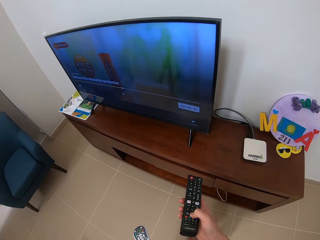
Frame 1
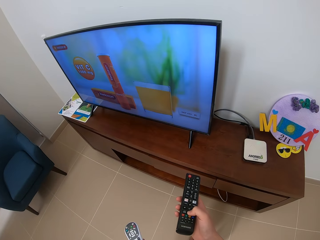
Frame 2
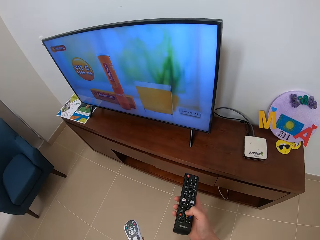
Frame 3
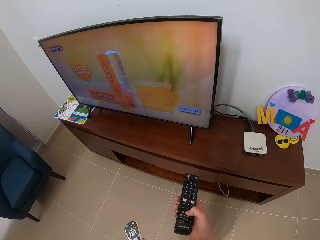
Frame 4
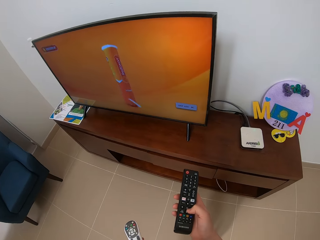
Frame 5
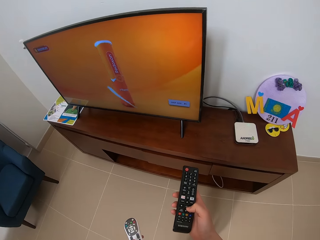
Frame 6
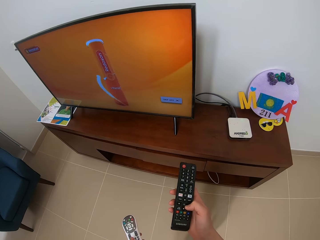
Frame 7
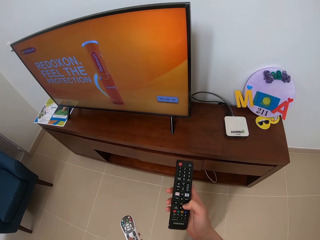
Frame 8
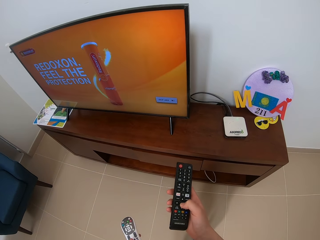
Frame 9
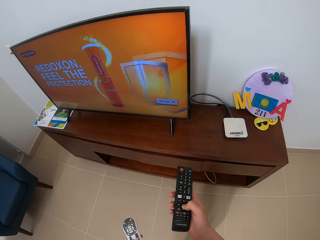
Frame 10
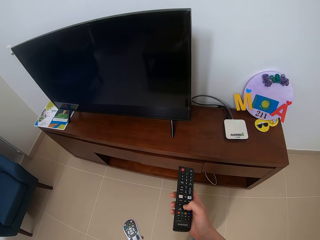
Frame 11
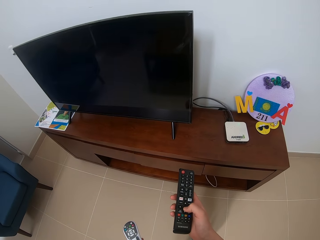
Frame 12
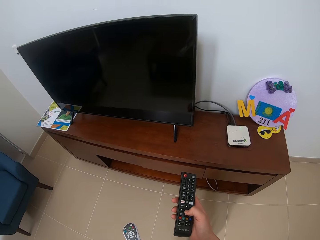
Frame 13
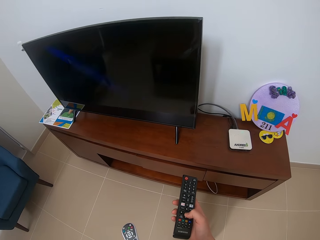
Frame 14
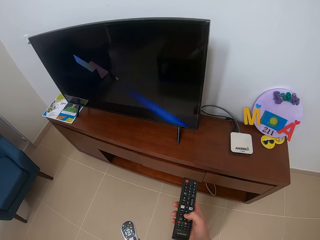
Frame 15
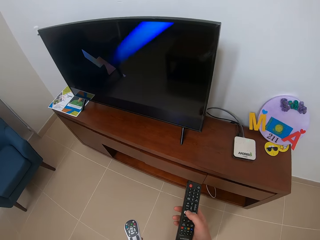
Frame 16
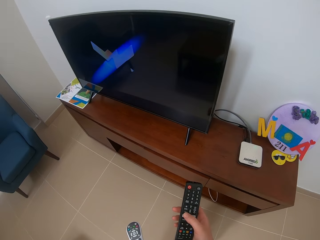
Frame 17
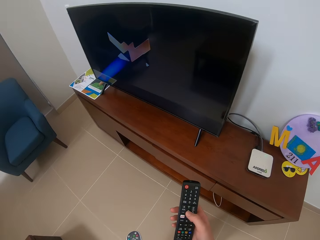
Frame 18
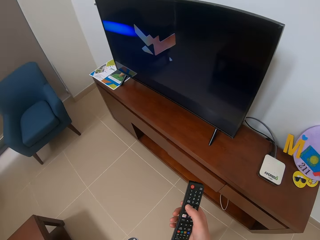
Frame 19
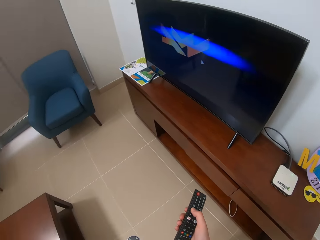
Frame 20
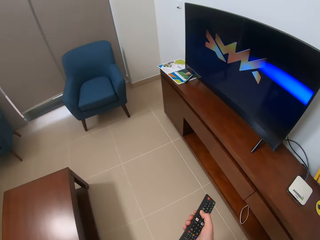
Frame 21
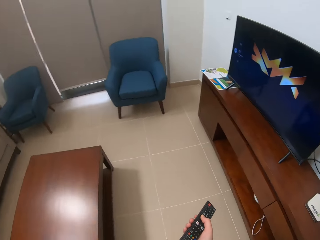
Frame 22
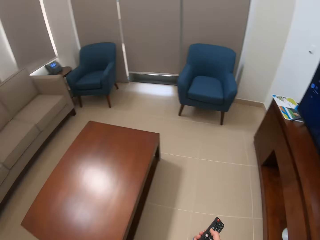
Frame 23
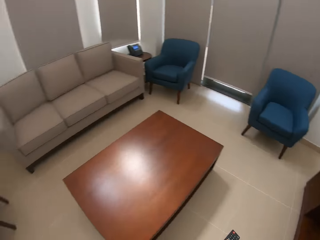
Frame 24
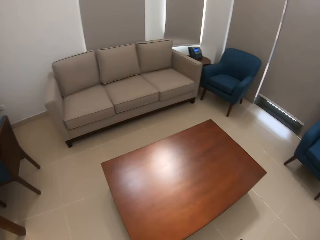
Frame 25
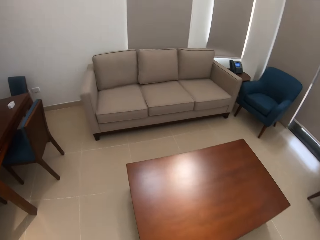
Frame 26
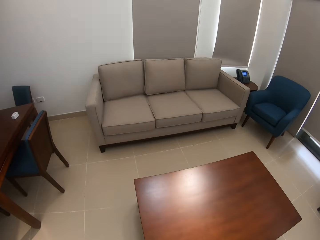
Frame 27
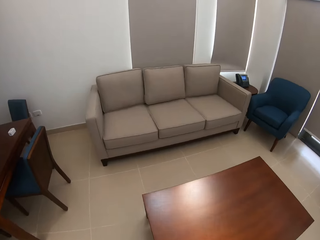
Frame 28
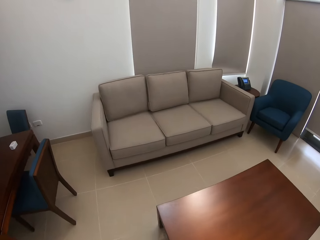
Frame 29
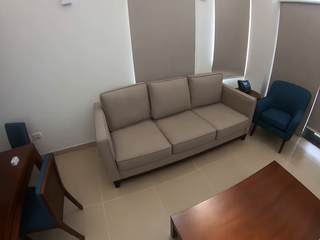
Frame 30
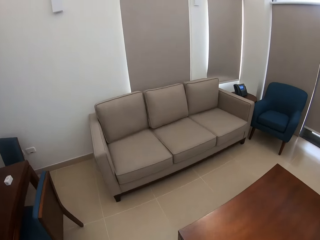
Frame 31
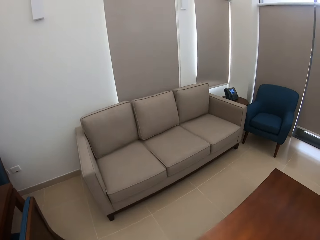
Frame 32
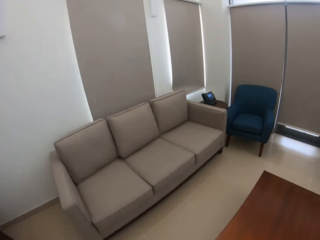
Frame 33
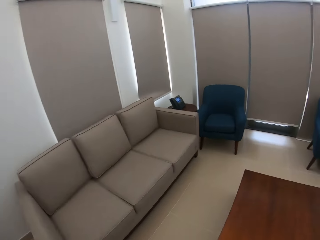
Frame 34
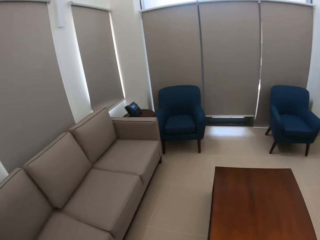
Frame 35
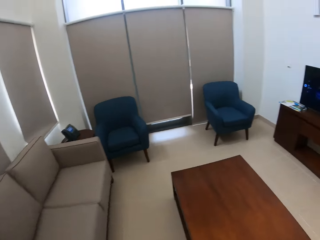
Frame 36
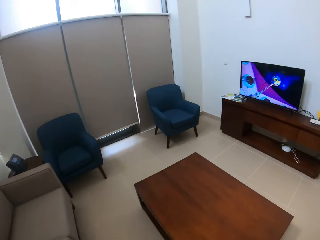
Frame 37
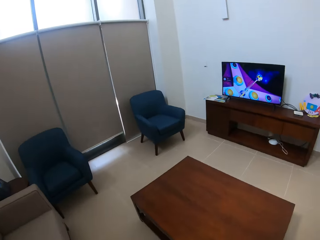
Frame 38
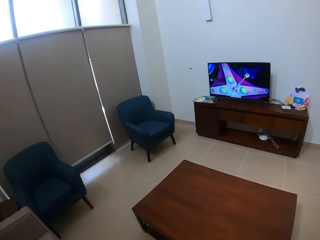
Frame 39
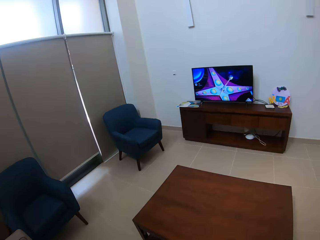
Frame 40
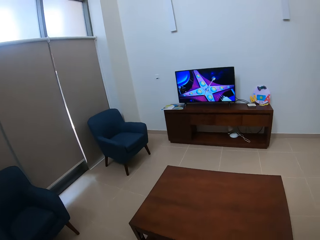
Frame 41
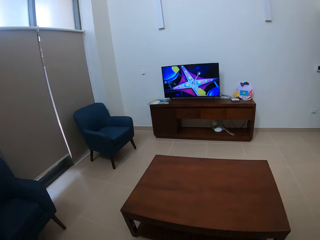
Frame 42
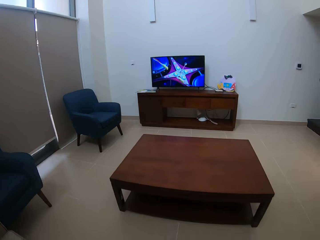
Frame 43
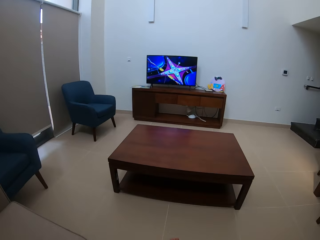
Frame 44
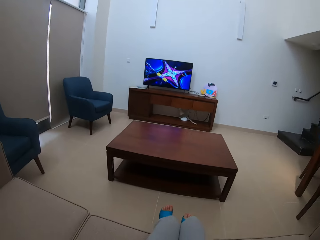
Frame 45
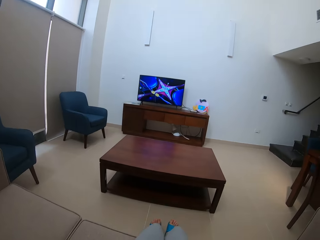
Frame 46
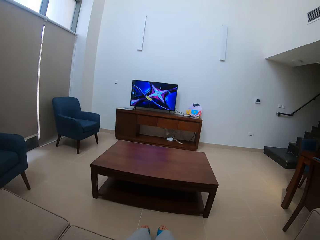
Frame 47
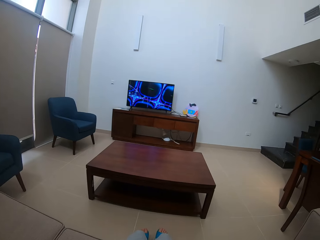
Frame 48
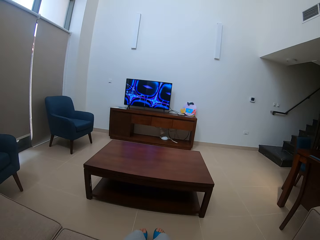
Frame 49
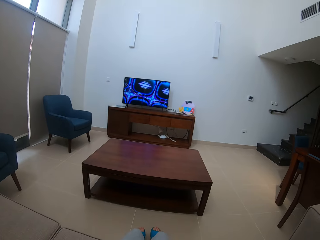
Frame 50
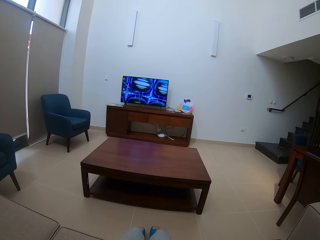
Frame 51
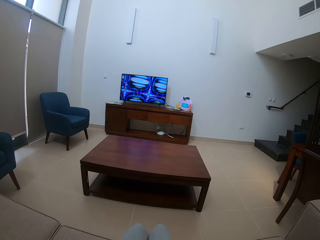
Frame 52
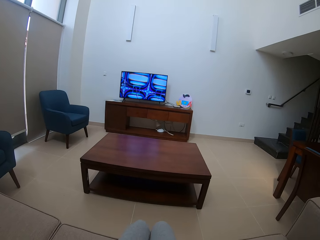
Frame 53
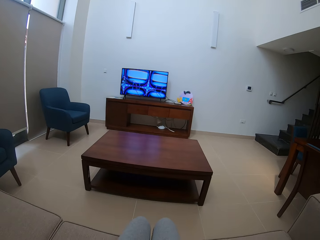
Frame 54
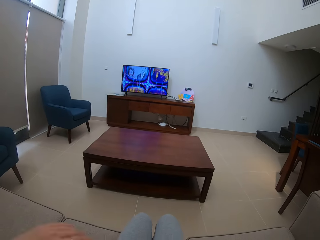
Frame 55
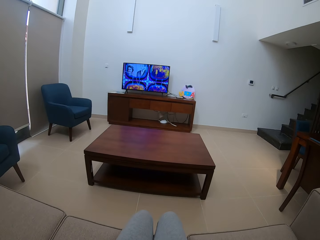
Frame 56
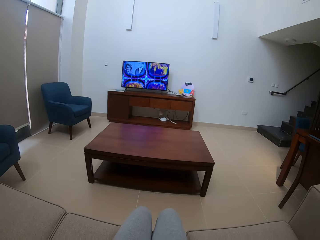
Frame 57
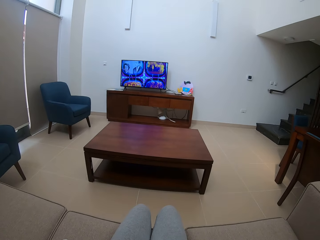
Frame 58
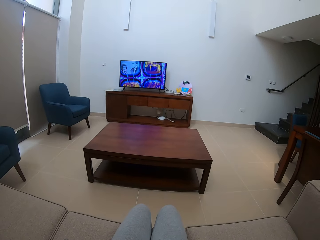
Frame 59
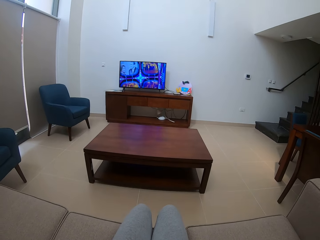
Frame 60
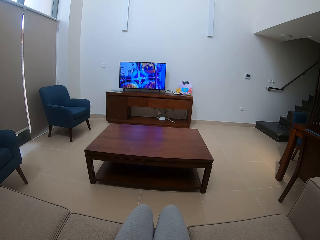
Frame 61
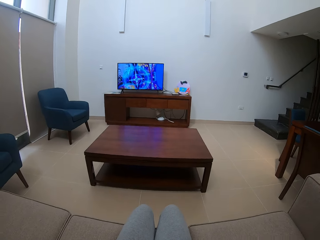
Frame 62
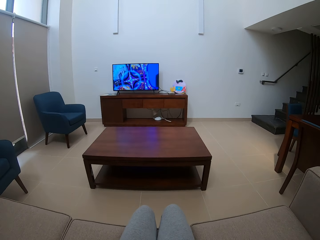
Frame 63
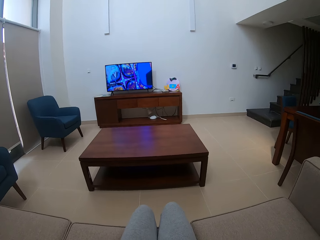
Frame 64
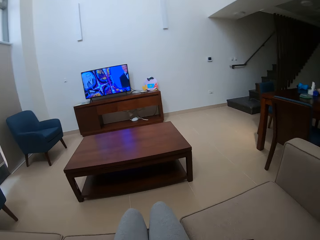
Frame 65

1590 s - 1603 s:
The camera wearer sits on the couch.

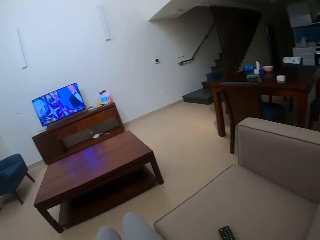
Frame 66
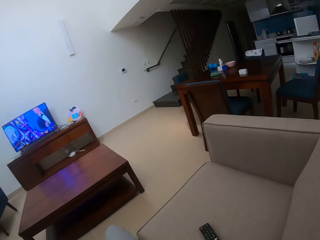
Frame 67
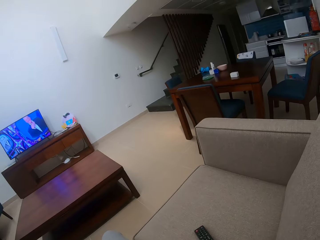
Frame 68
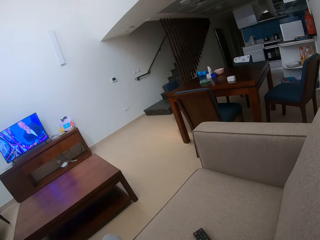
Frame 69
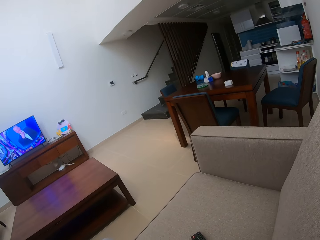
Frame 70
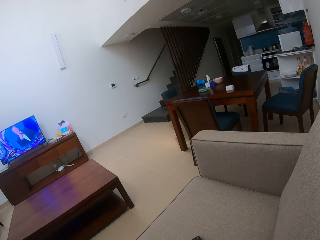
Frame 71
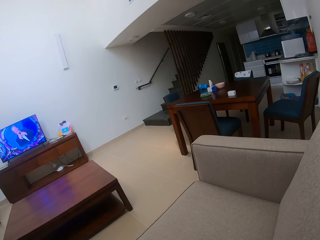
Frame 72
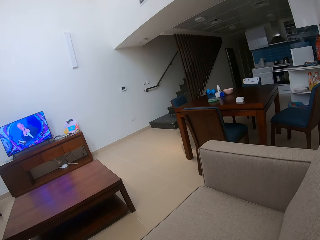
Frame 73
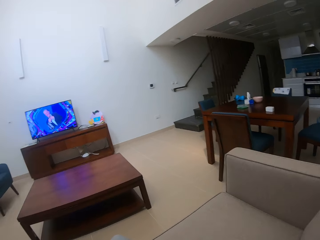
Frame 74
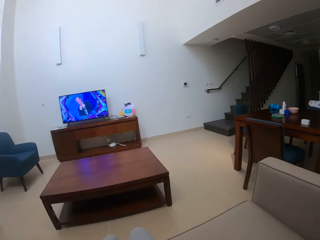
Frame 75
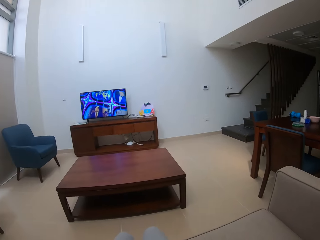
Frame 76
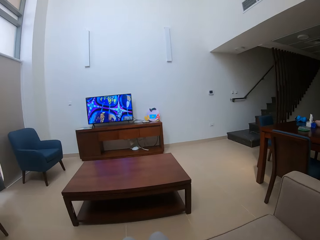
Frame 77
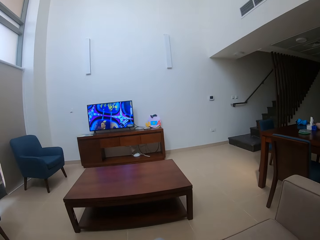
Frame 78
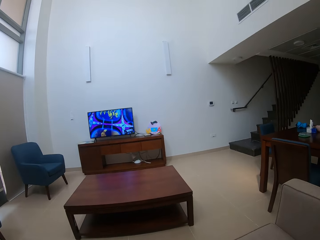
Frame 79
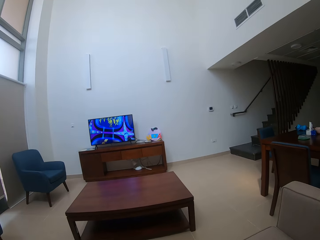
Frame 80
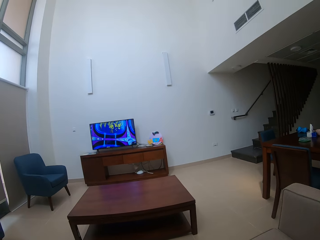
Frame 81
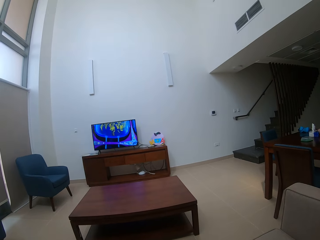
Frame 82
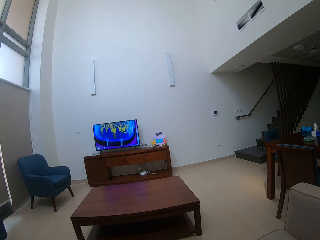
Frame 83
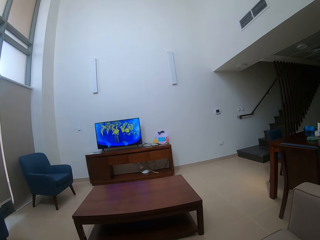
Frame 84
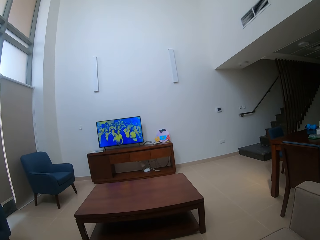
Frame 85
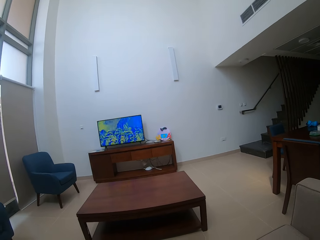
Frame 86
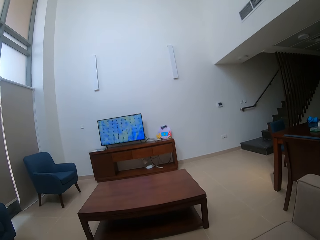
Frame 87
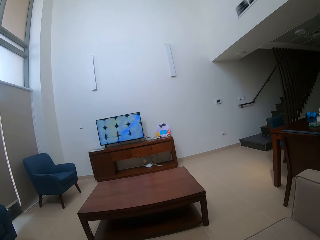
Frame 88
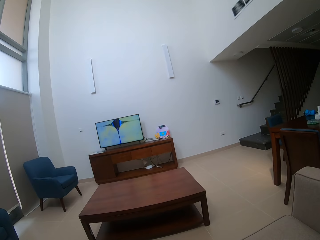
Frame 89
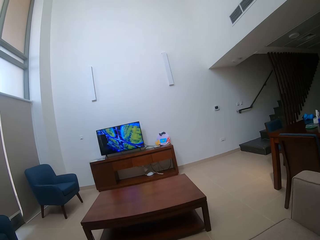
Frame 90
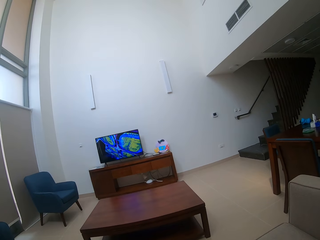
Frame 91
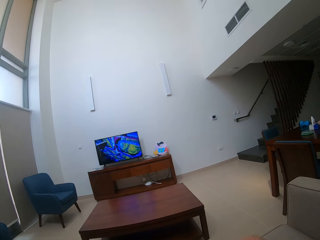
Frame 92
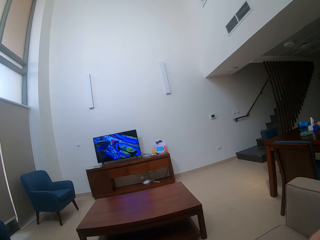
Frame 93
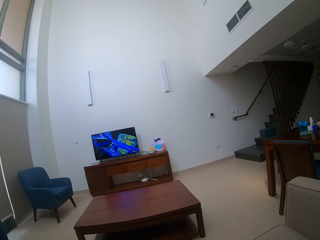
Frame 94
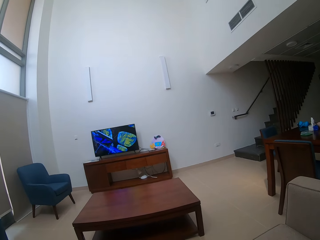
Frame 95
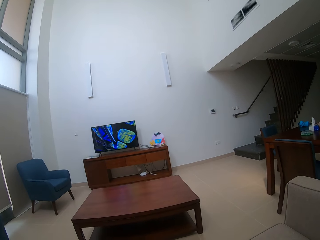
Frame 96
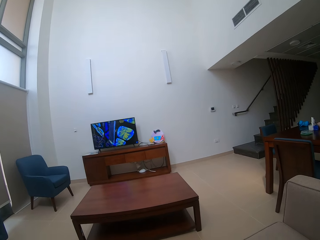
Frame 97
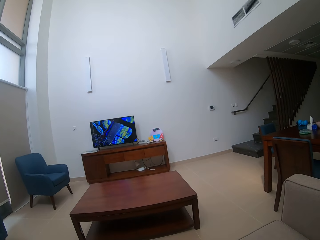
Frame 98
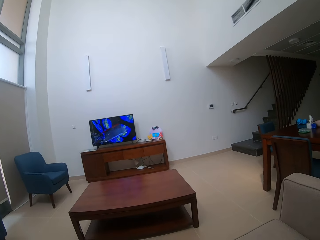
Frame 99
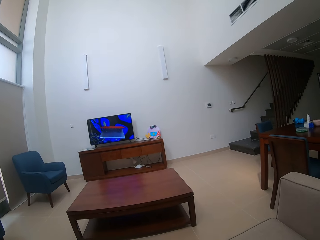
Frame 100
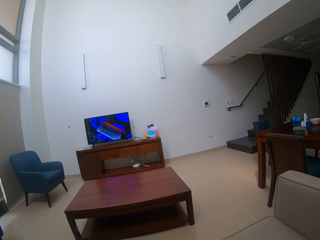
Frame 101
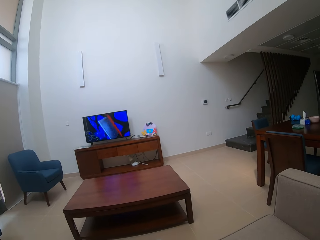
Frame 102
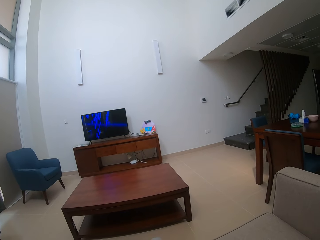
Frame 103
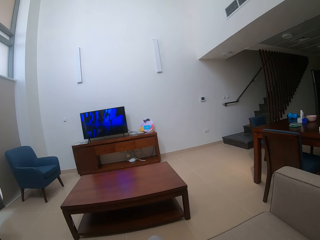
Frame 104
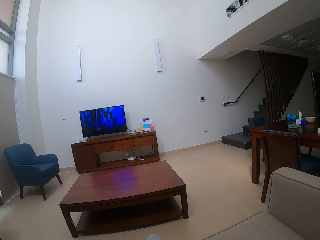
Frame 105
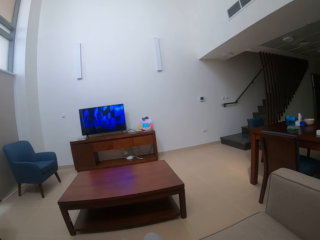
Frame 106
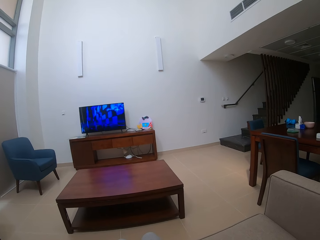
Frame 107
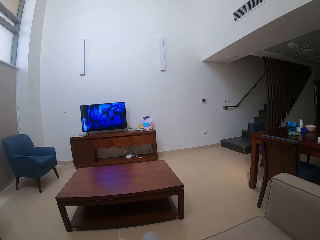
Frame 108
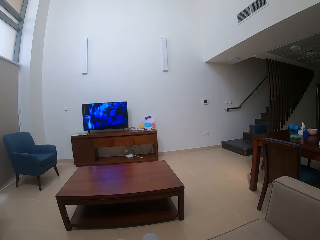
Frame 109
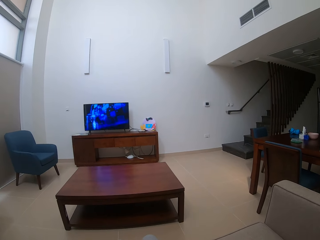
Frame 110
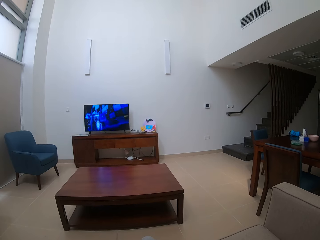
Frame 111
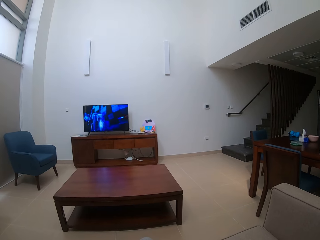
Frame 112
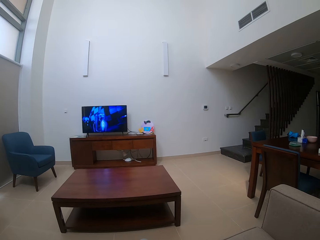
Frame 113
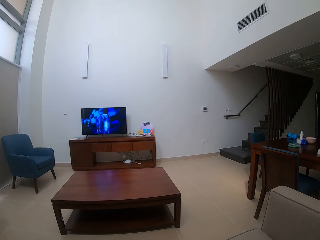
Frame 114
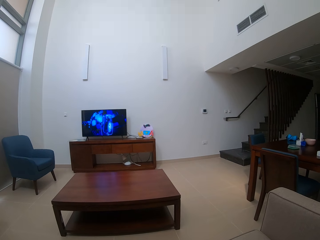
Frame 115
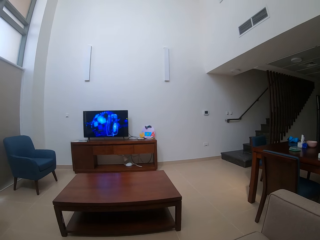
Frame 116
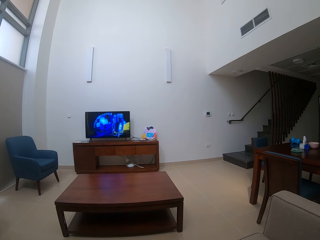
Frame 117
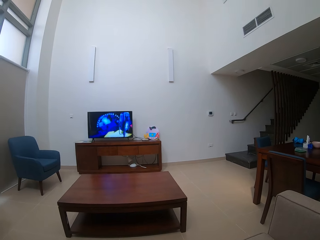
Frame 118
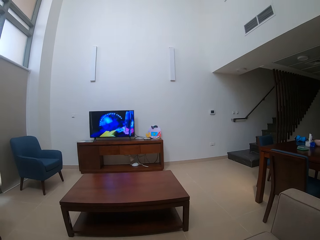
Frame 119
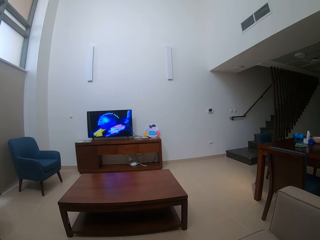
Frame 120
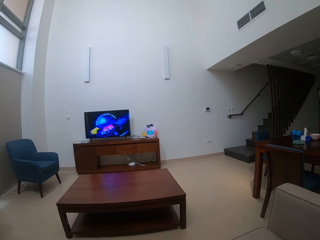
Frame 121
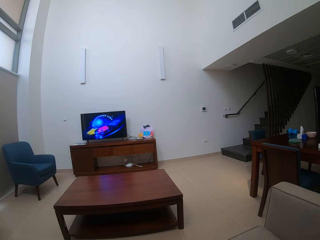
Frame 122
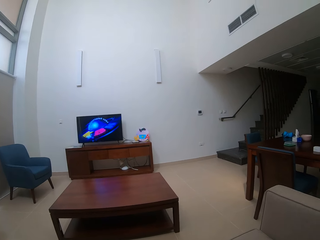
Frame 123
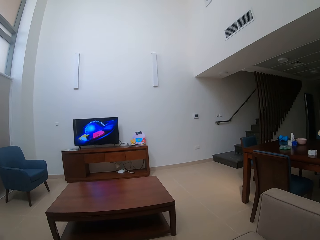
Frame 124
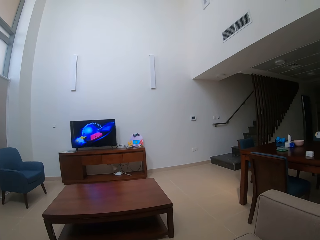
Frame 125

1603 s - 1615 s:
The camera wearer watches the television in the living room.
